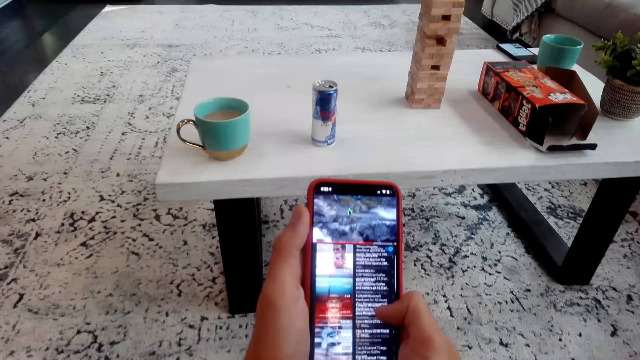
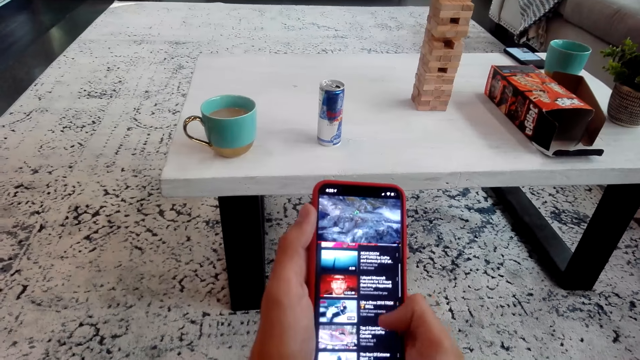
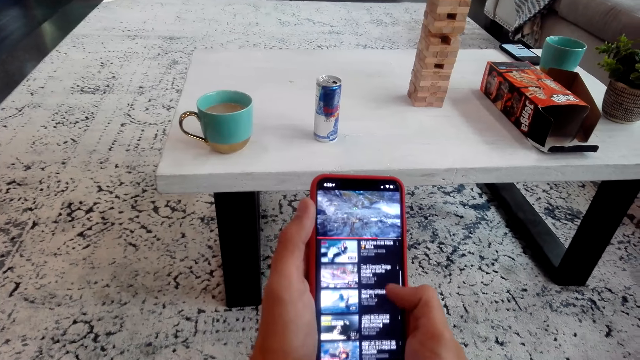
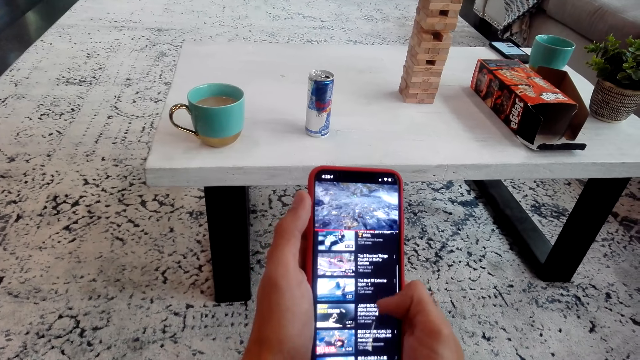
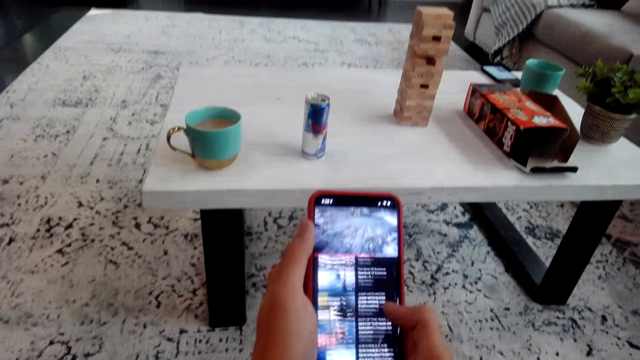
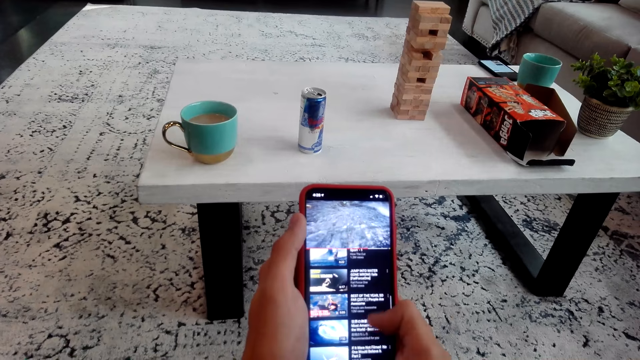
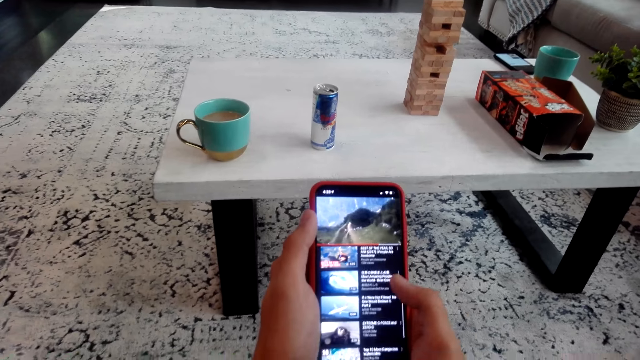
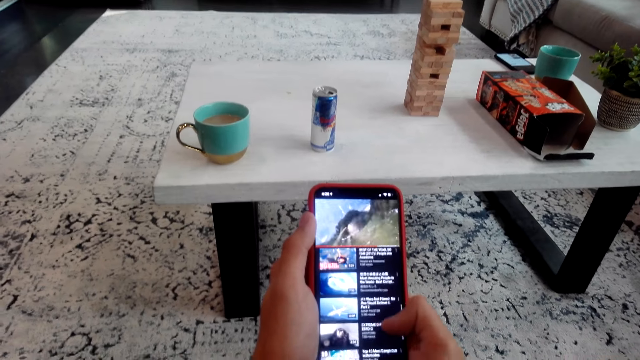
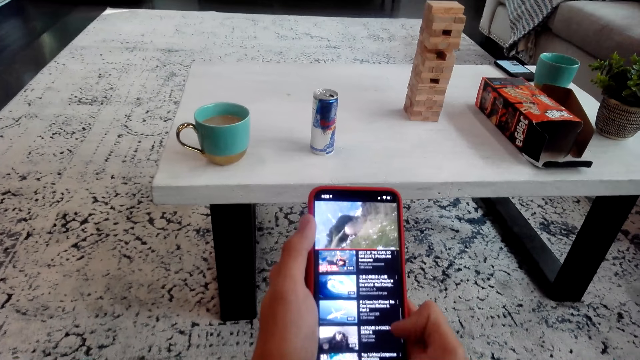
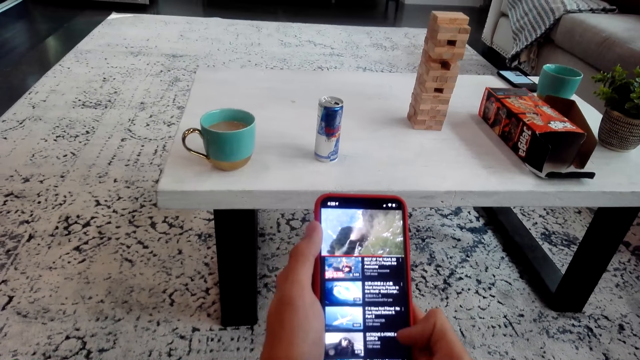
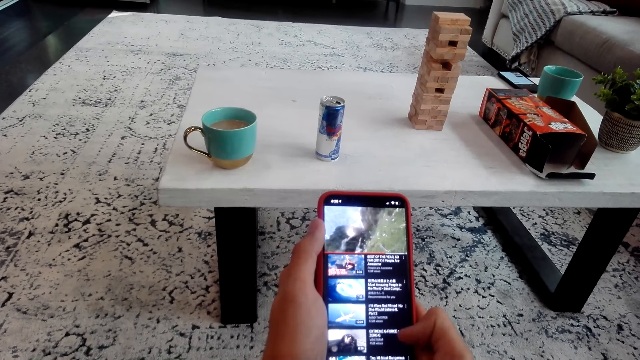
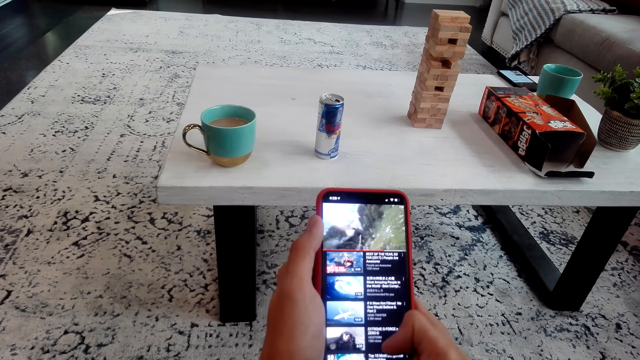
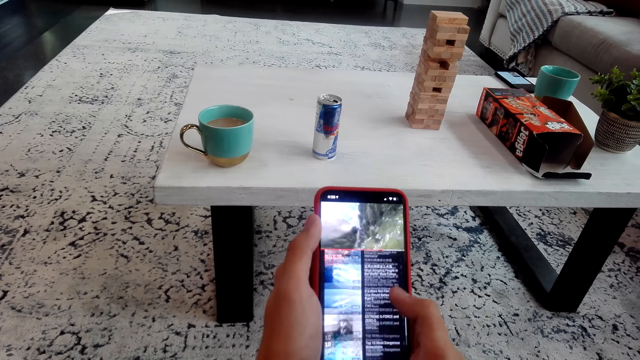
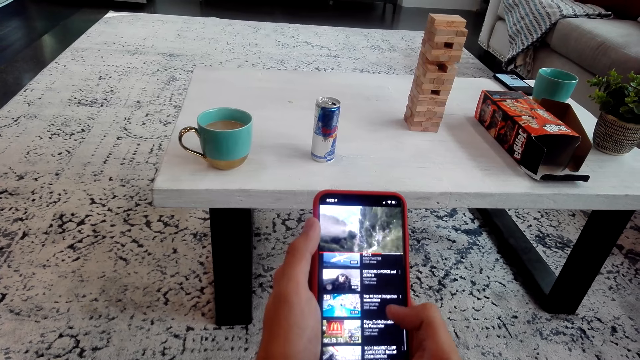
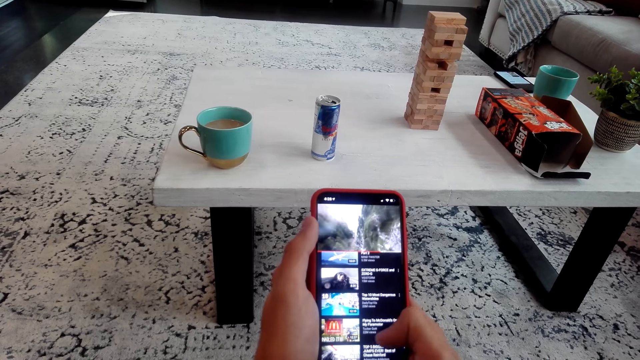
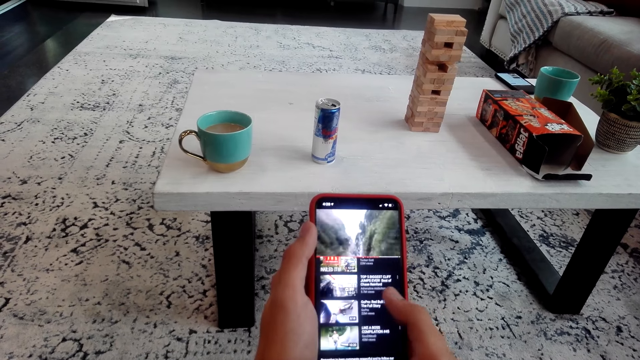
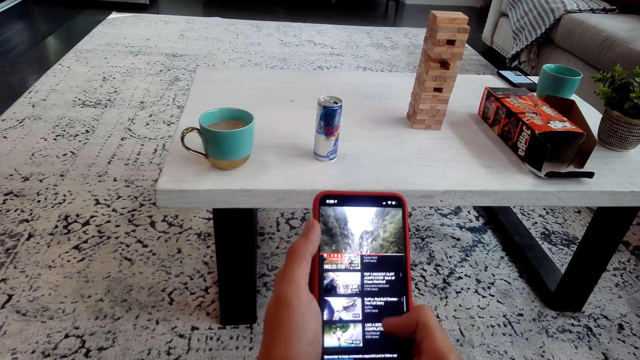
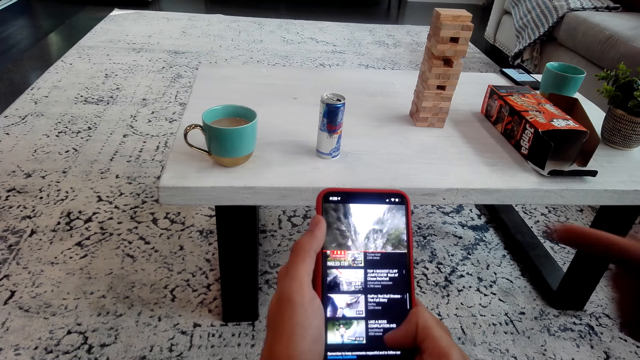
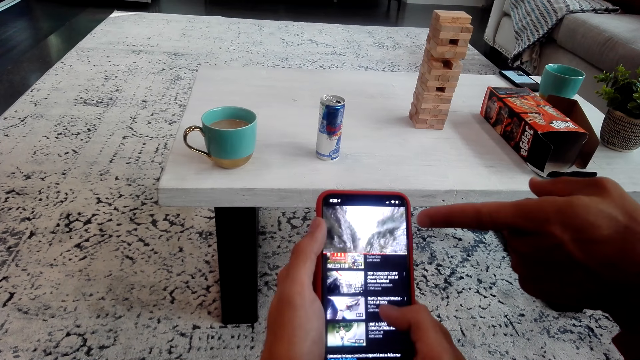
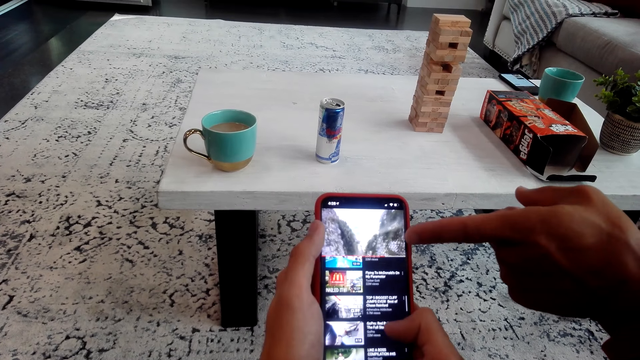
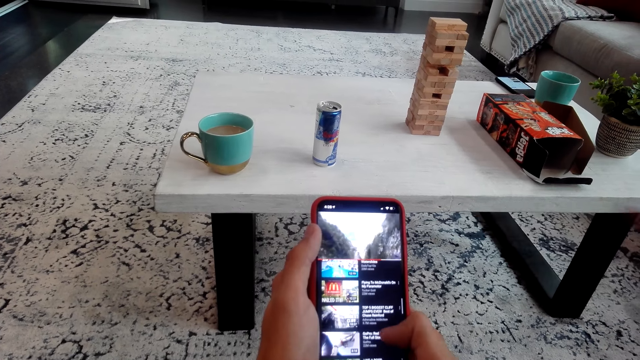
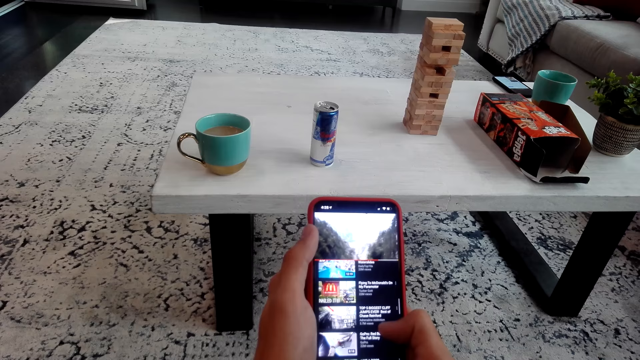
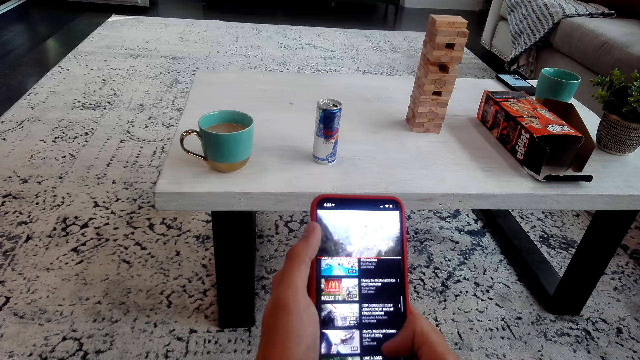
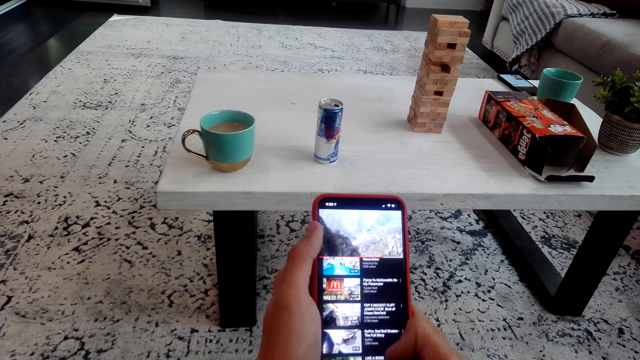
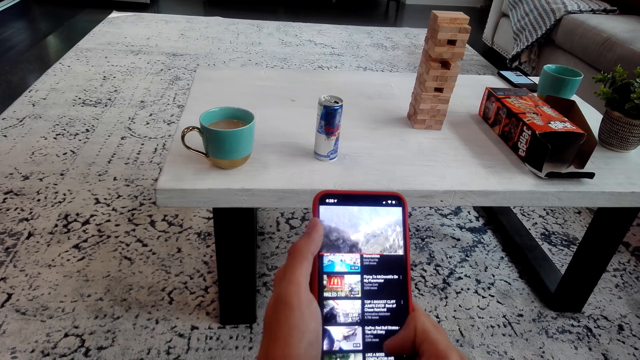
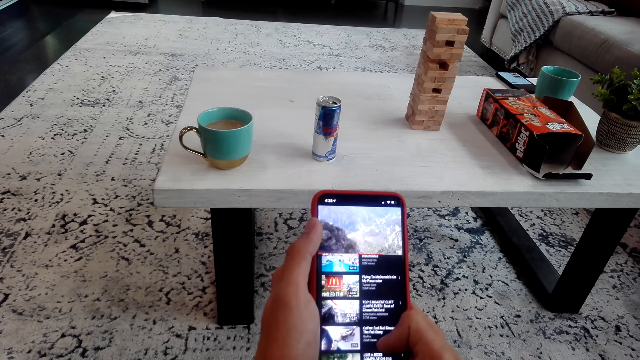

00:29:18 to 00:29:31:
A man points at the phone.

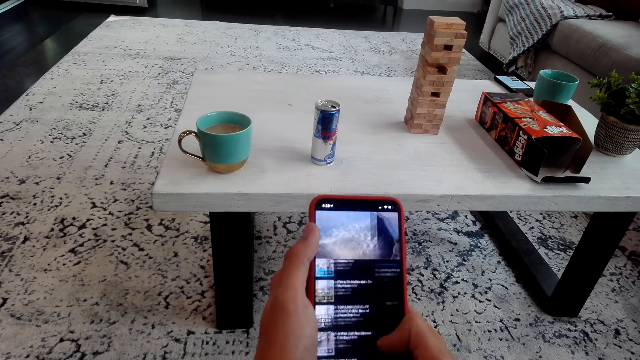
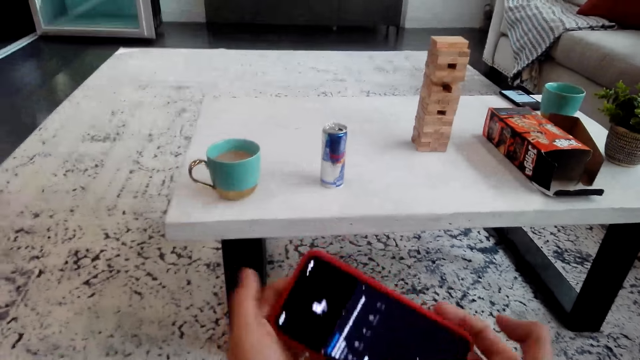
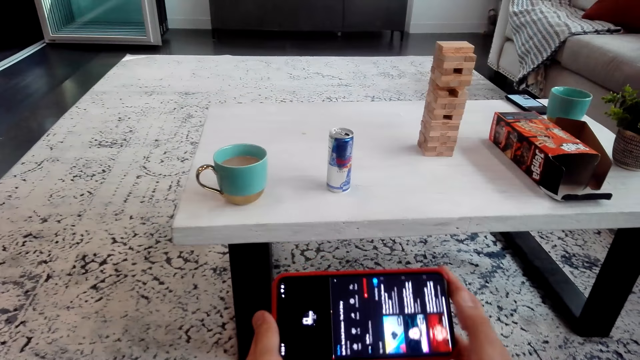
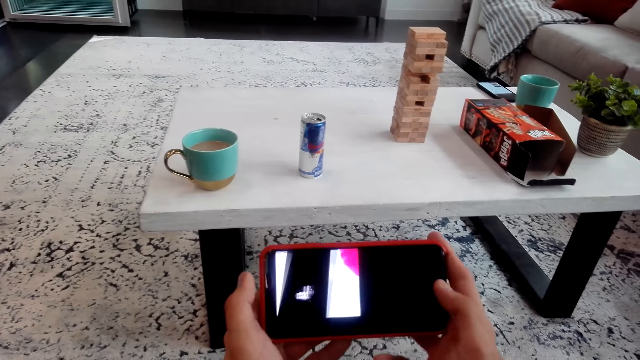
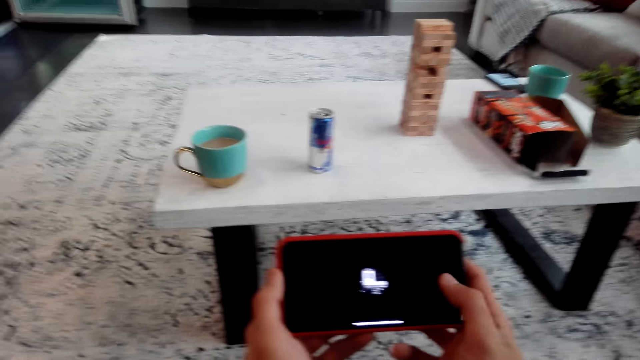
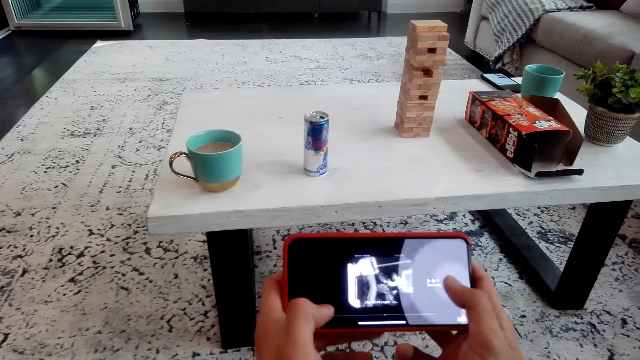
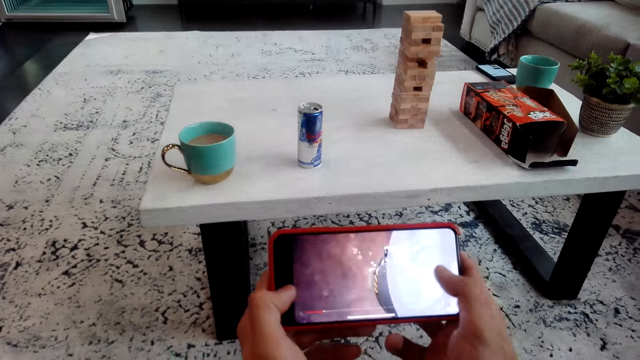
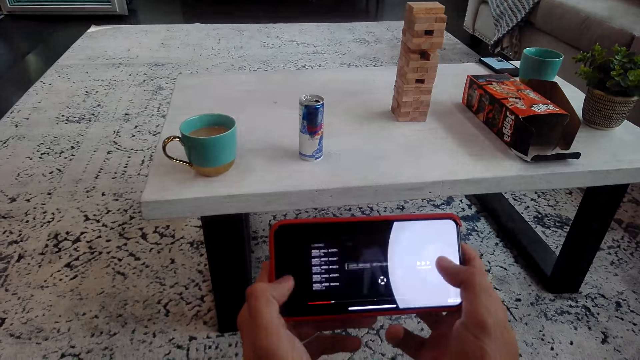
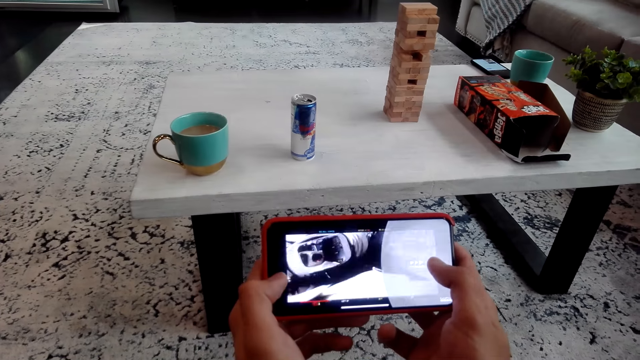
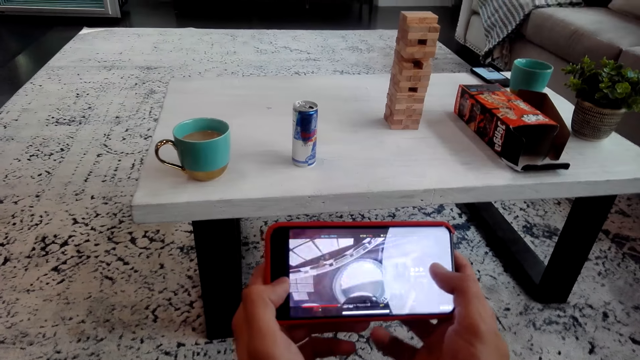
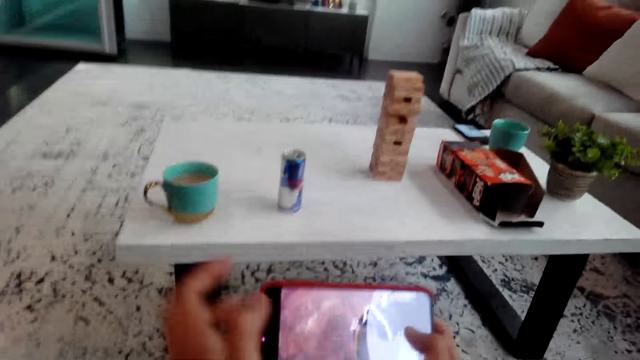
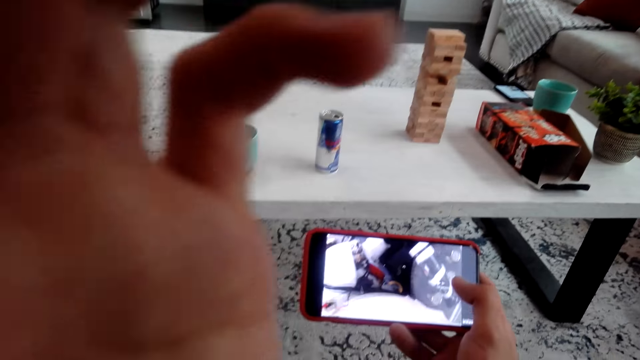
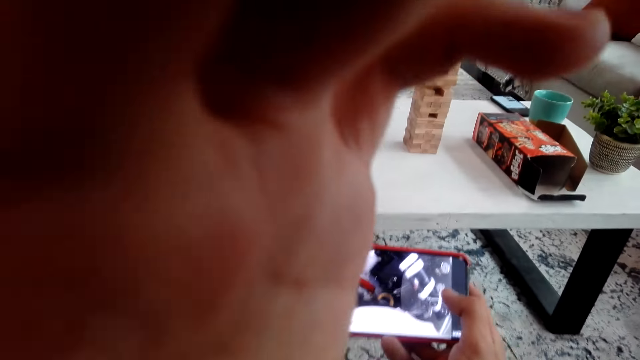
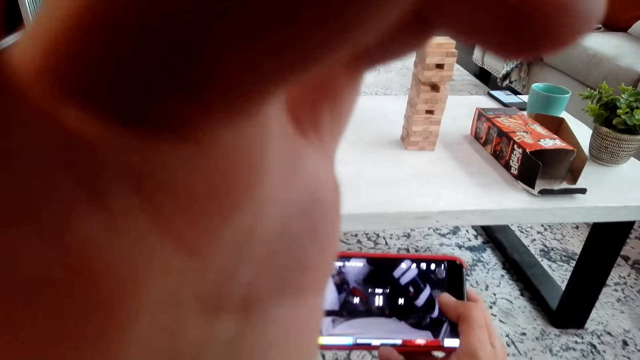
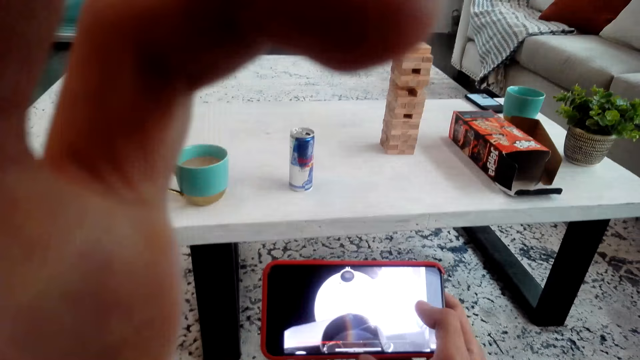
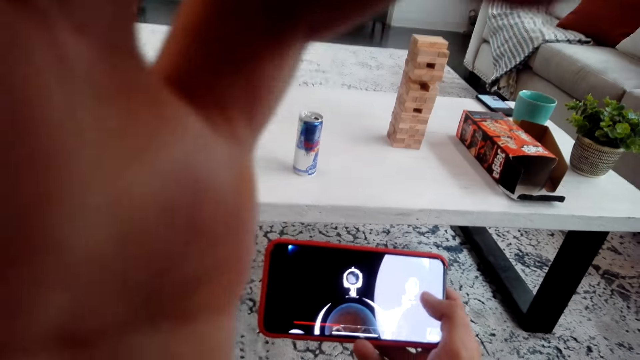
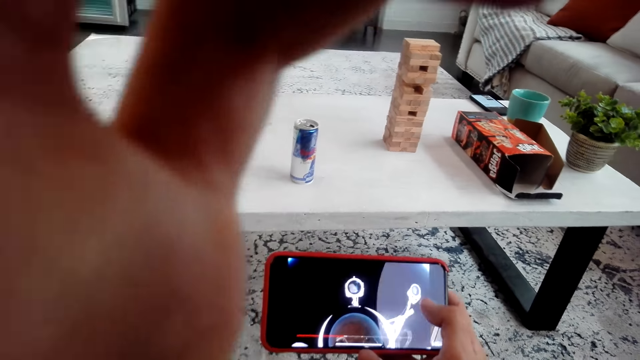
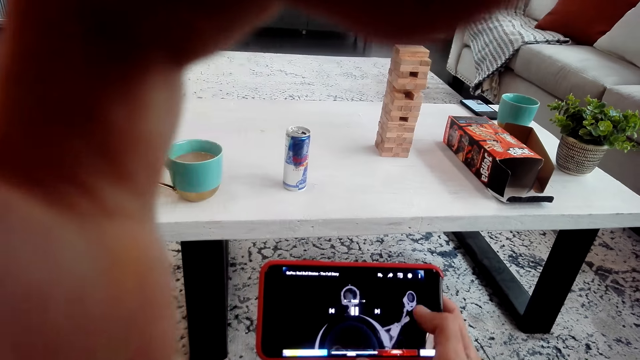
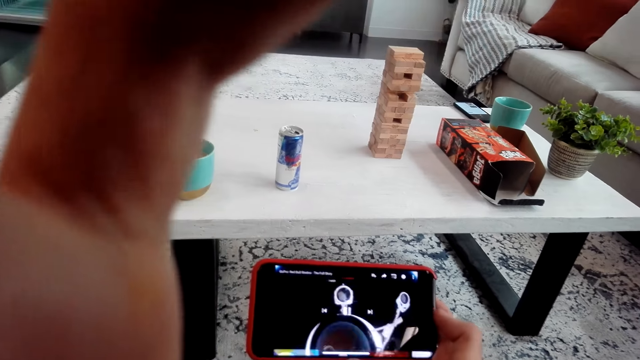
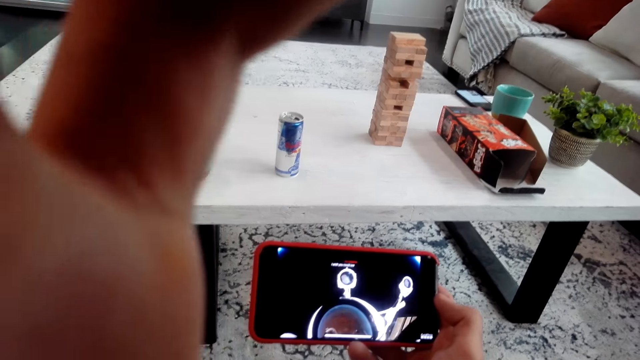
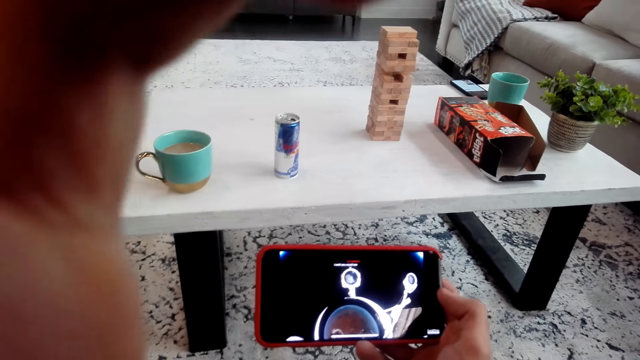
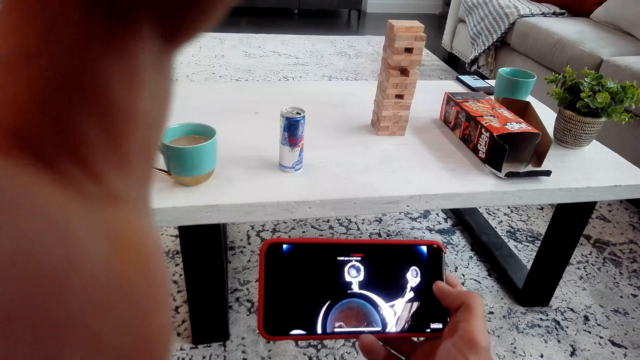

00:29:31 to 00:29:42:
The camera wearer turns the phone. He dials the phone. He lifts his hand. He fixes the camera.
